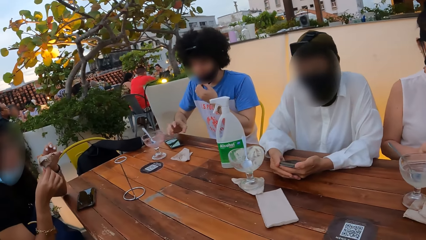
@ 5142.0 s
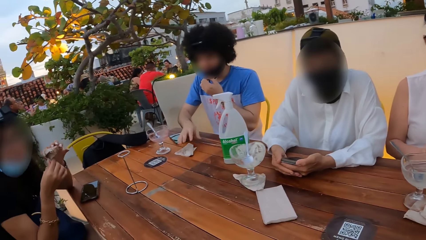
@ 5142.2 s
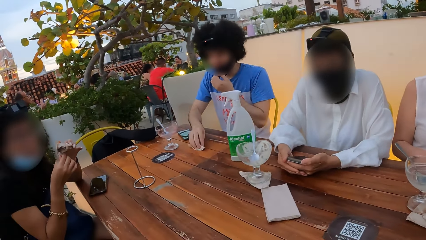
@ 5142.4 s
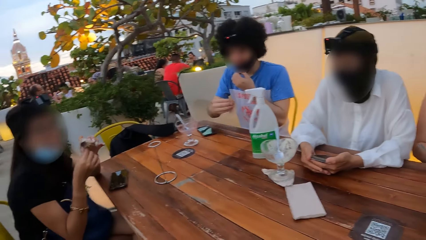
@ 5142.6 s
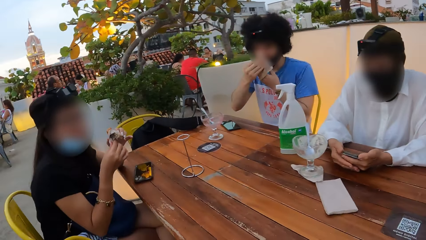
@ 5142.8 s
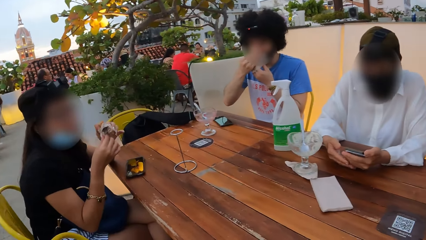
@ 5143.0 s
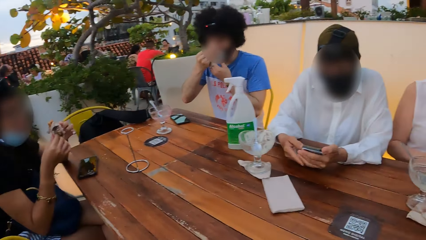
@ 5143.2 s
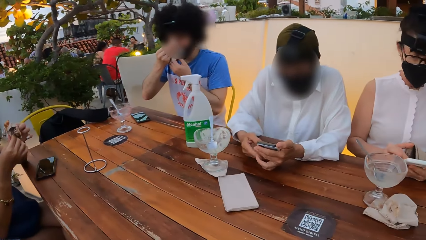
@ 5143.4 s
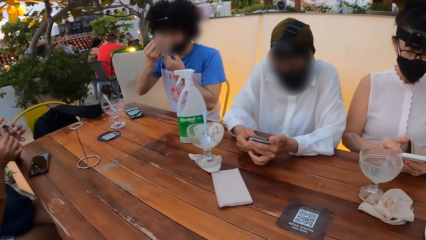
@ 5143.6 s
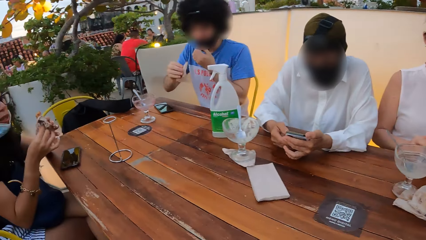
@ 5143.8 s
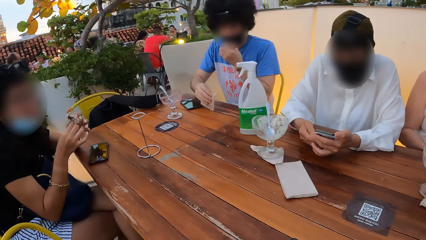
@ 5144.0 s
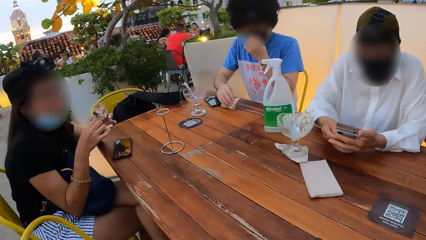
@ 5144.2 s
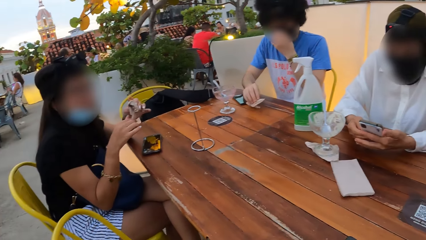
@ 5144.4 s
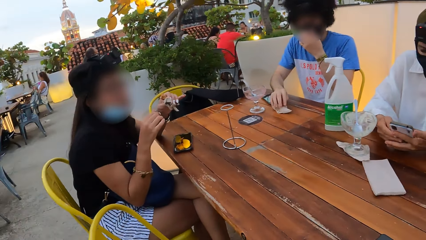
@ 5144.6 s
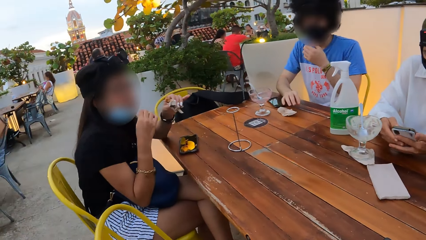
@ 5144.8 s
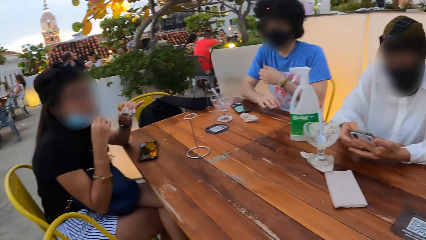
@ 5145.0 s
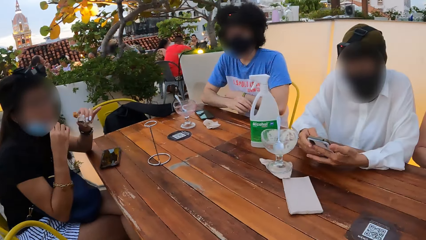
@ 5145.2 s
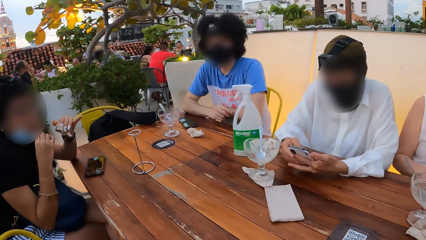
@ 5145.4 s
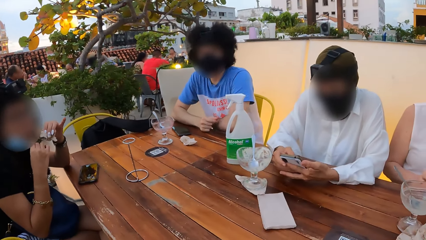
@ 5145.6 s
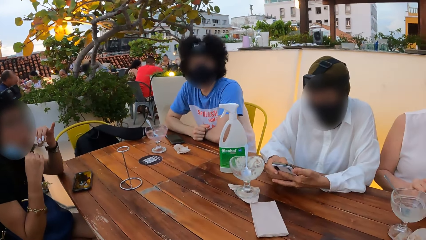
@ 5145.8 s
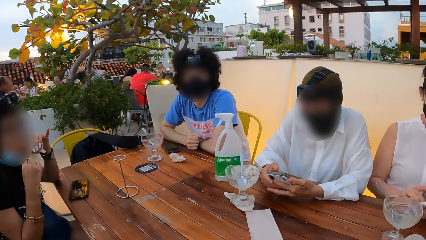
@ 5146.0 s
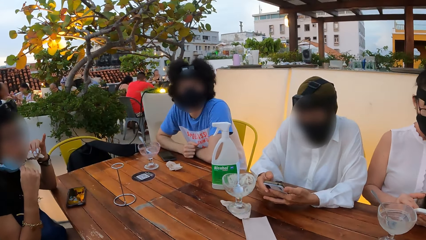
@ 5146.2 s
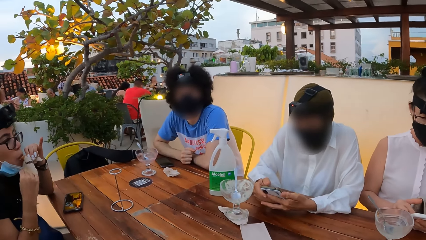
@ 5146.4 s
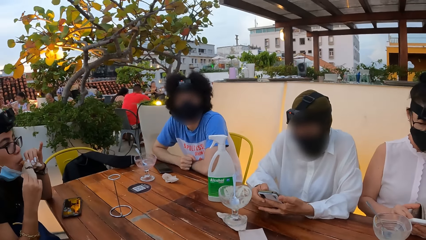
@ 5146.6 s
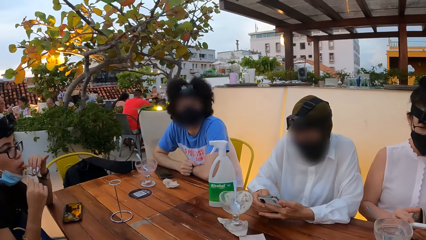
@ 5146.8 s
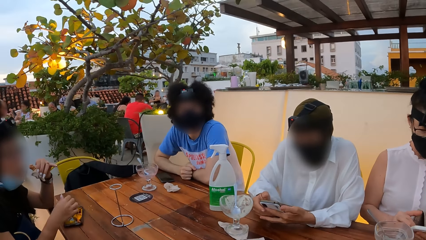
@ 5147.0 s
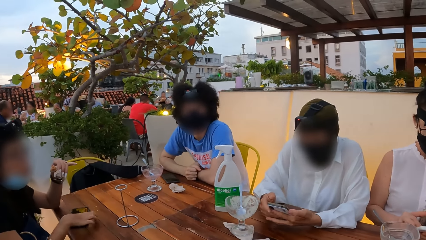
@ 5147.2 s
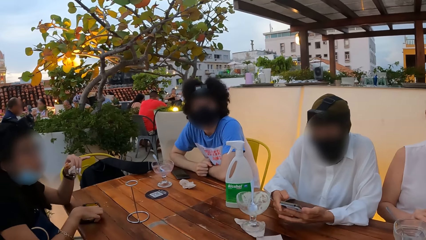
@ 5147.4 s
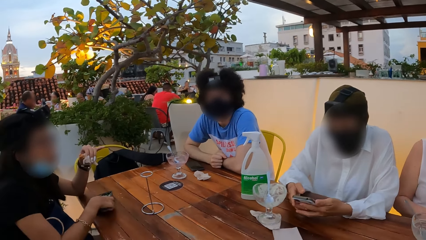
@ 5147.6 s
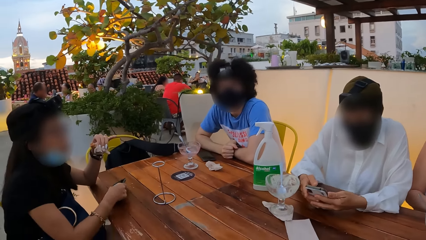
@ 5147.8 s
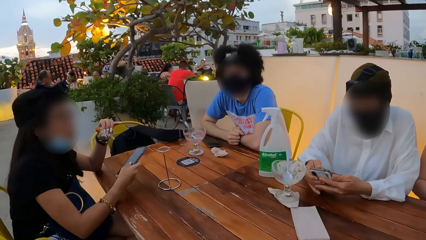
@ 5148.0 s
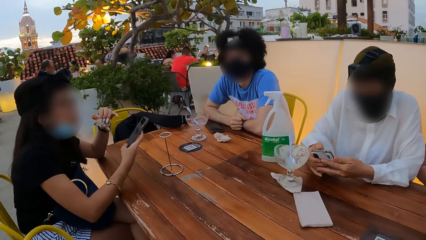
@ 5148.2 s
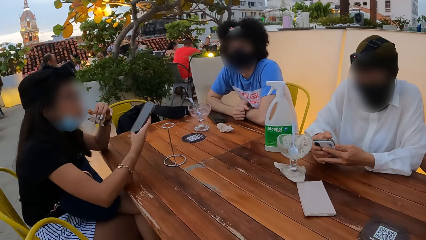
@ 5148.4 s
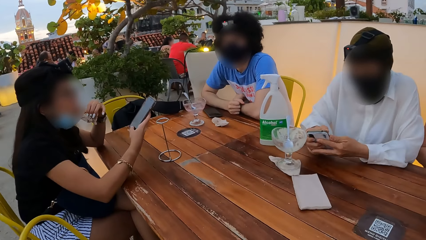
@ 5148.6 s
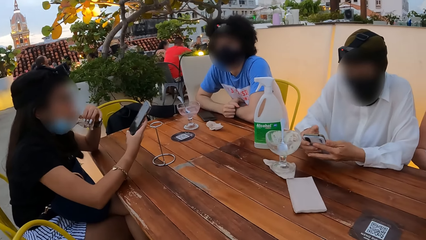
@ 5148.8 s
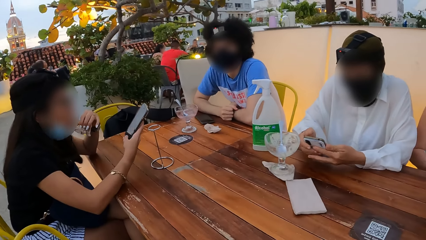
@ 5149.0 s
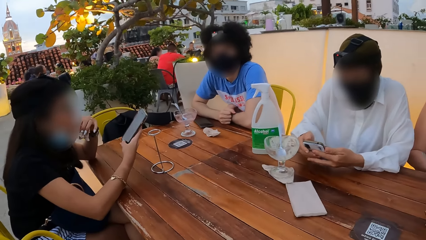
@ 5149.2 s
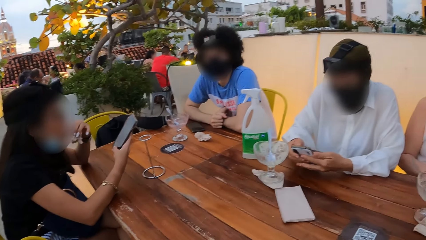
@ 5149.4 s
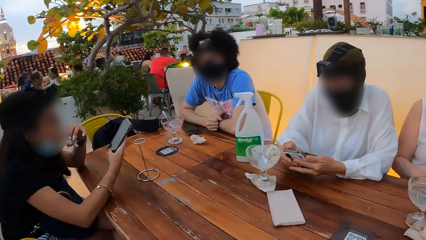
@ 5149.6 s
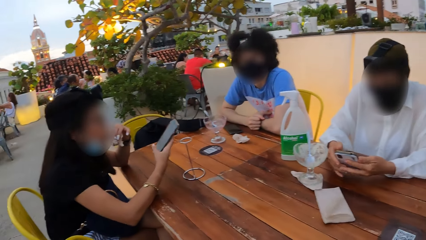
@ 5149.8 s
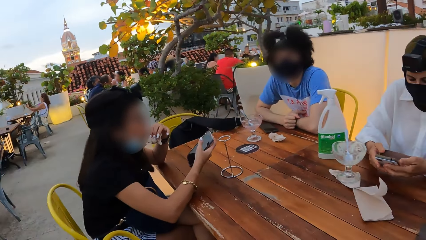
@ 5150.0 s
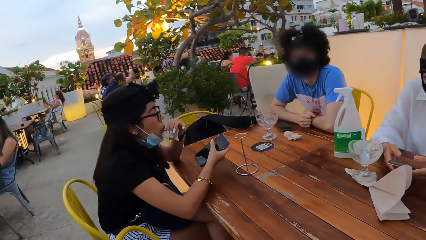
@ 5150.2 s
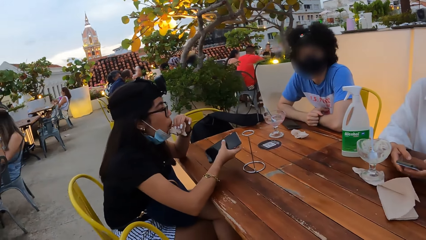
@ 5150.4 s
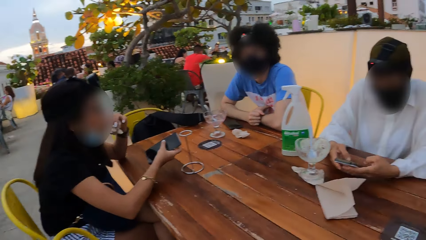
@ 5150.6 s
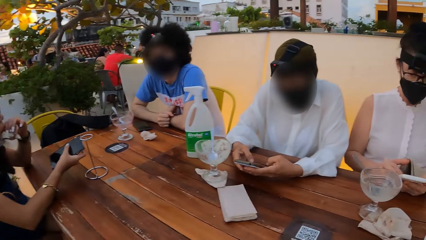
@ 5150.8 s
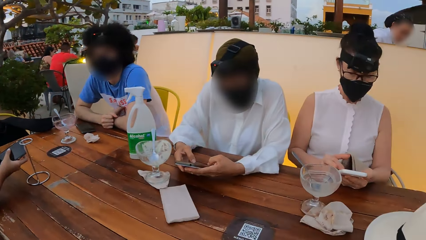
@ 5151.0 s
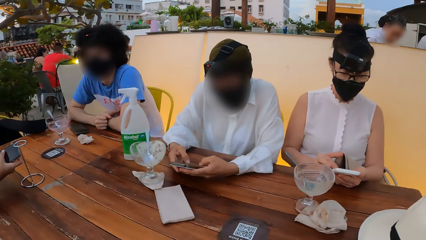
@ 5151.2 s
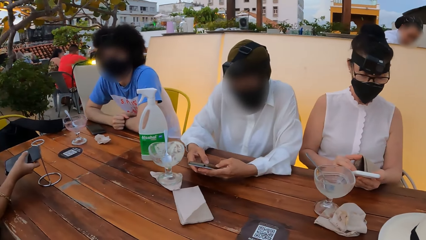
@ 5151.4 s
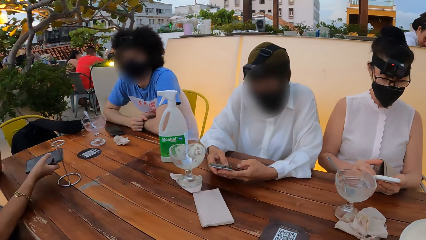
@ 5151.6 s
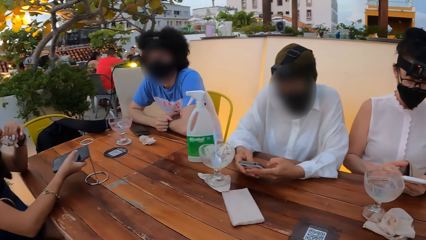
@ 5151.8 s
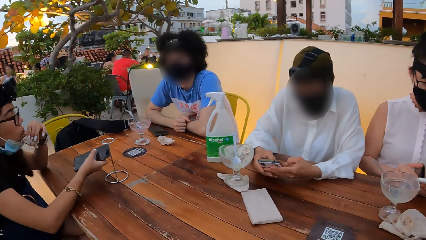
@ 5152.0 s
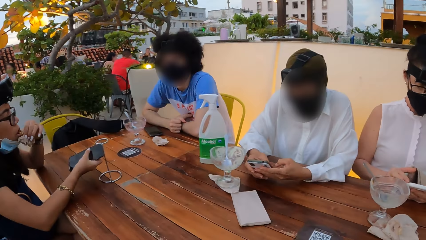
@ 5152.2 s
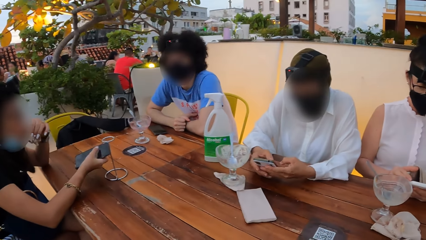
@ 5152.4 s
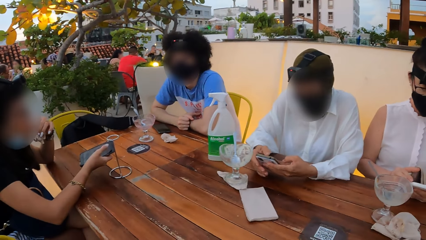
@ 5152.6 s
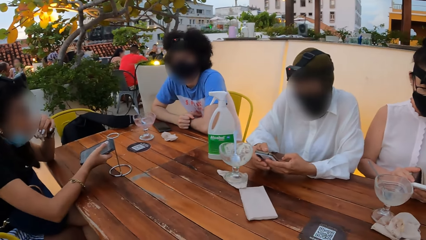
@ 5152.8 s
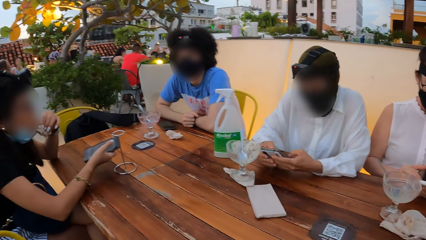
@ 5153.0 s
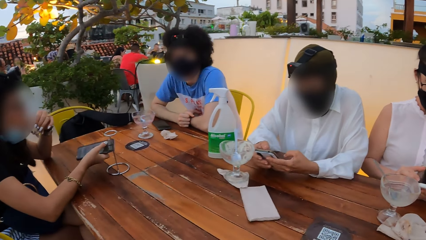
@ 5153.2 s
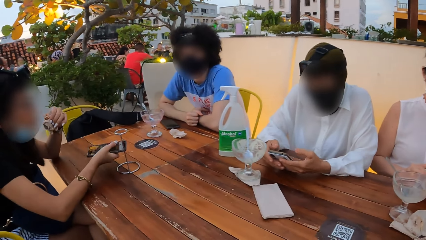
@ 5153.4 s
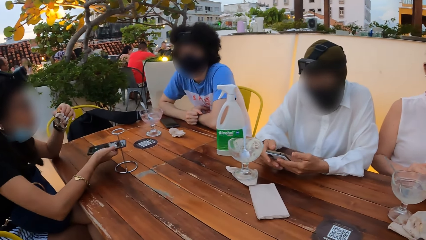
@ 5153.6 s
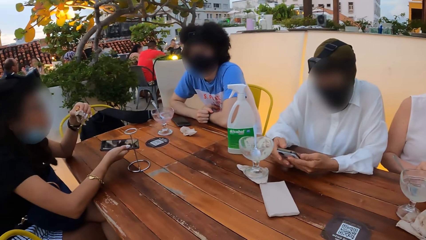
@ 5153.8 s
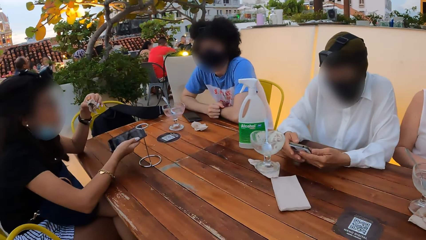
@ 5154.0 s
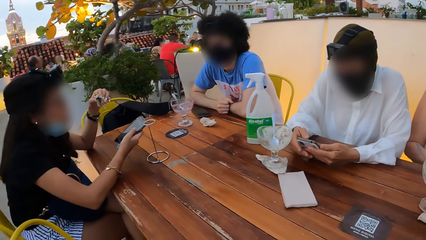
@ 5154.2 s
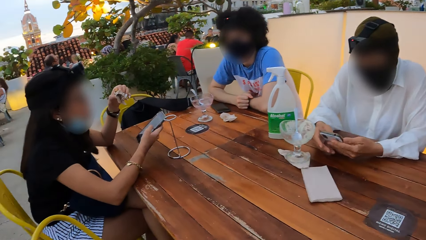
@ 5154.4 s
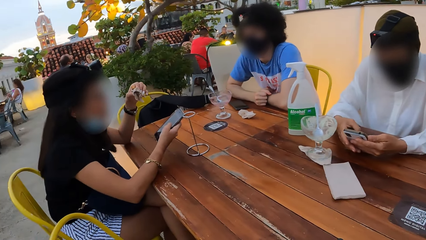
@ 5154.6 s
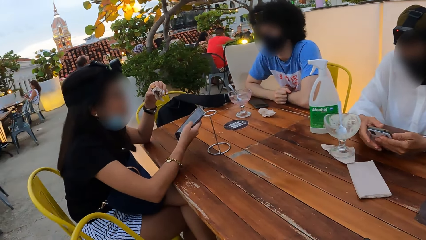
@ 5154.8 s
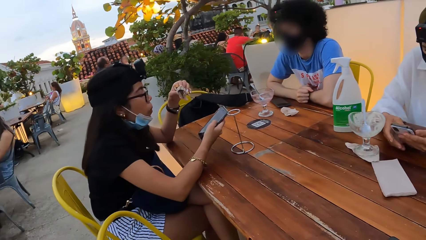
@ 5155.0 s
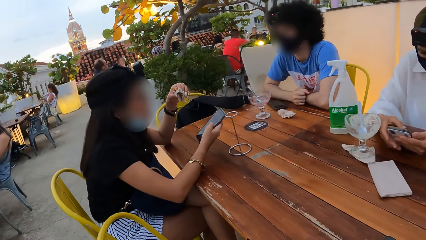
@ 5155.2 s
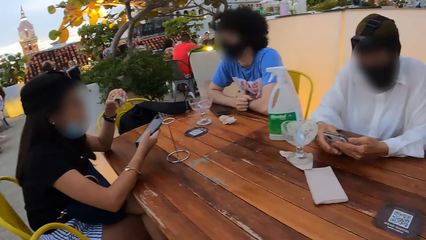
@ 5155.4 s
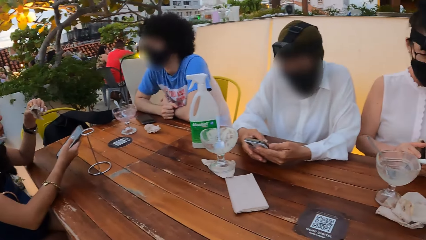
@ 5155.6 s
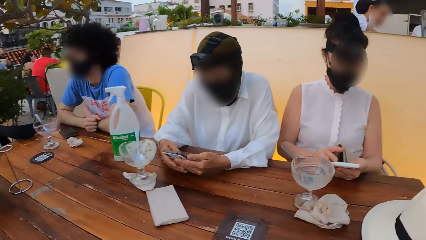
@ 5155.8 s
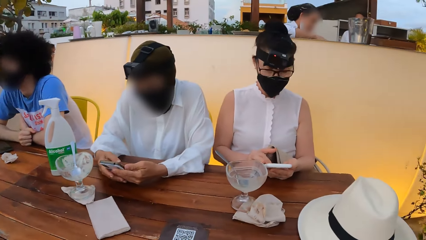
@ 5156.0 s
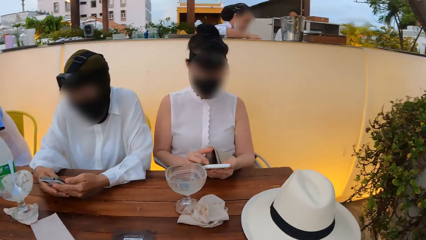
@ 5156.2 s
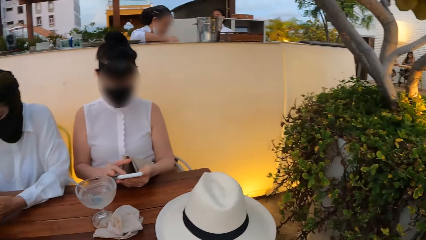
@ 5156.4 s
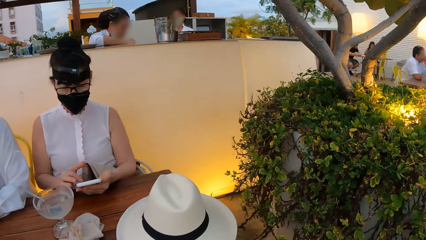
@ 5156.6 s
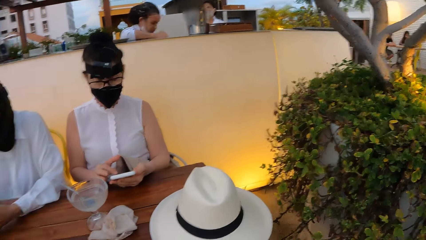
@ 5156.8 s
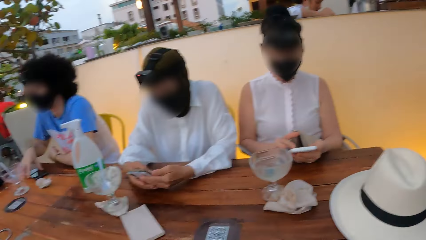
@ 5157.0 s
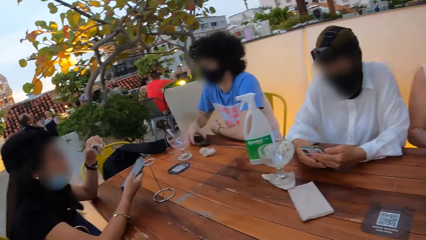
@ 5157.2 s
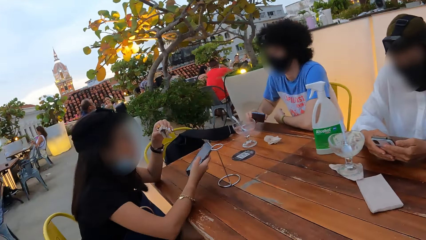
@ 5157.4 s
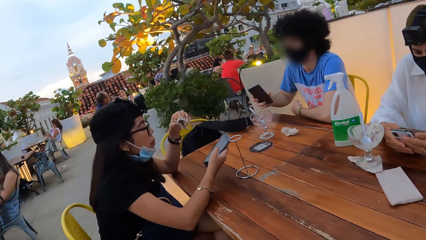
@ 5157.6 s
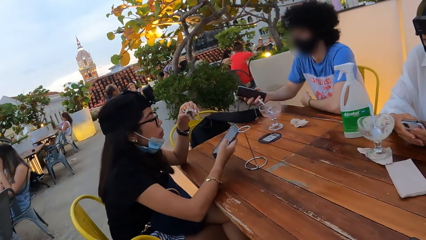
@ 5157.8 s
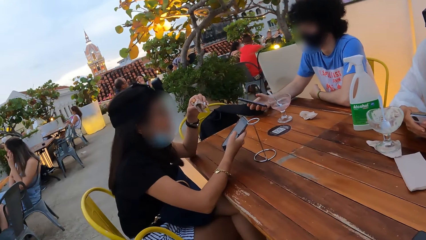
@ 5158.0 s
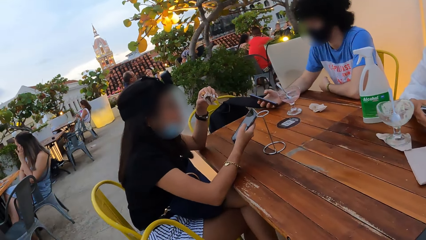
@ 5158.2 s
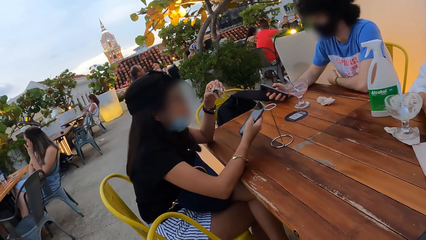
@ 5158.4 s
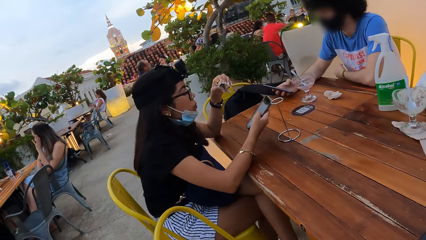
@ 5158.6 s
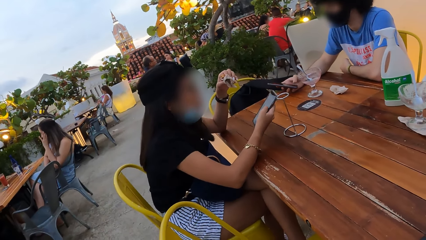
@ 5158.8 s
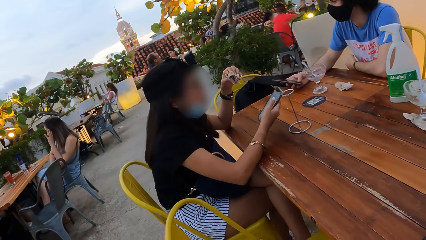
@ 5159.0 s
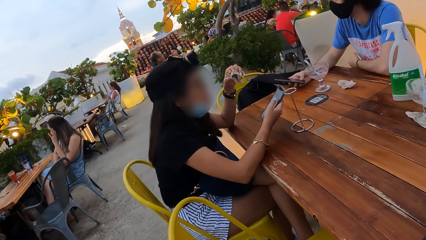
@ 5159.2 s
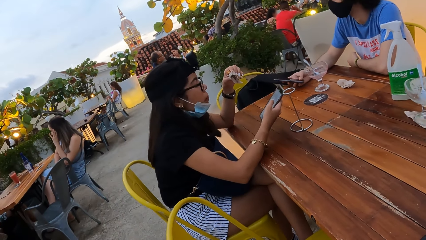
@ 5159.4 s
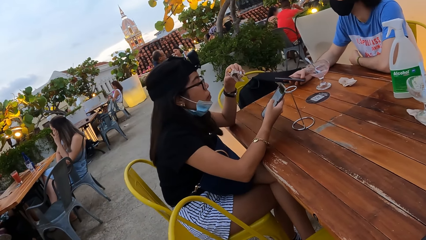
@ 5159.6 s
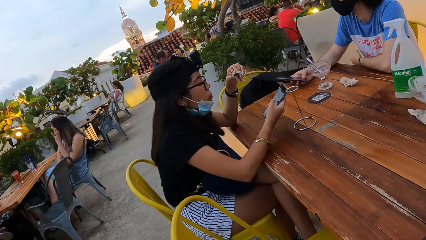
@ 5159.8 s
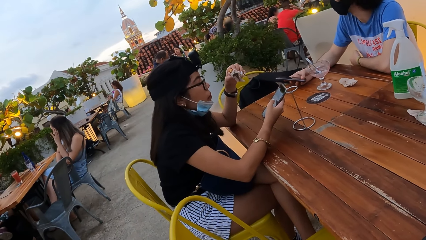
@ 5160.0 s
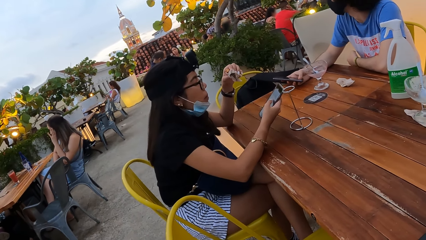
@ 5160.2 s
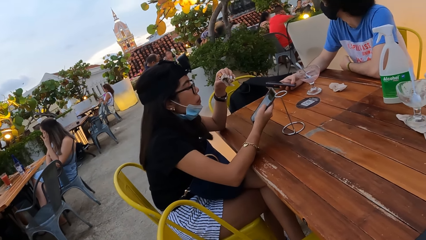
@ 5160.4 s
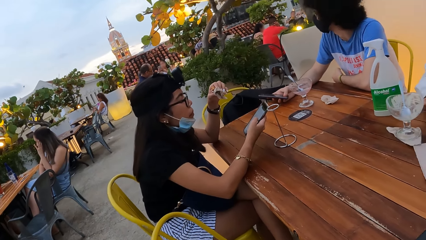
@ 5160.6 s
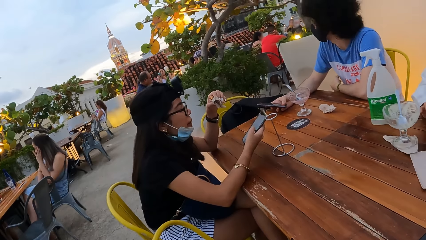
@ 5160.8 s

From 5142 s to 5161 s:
A person picks up a serviette and wipes their mouth. A man puts his hands on the table. A woman eats the food and picks up the phone from the table. She holds the phone, eats a snack and uses the phone. The camera wearer looks around. The woman holds the phone. The camera wearer turns around. The man uses the phone and holds the phone.
